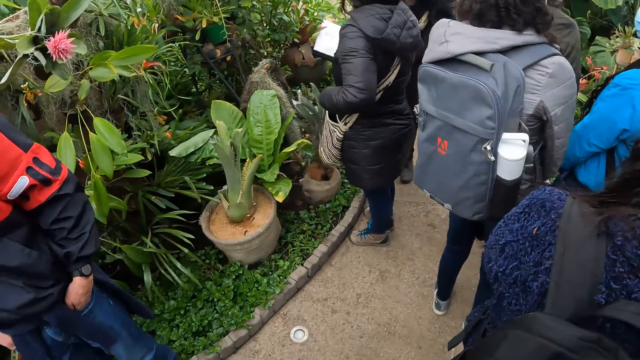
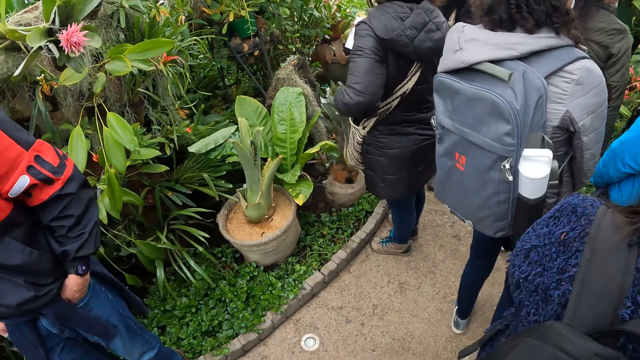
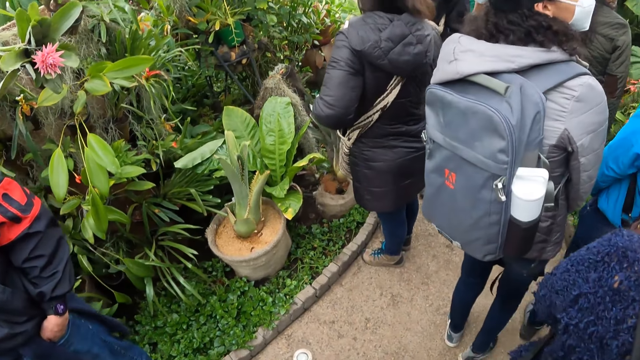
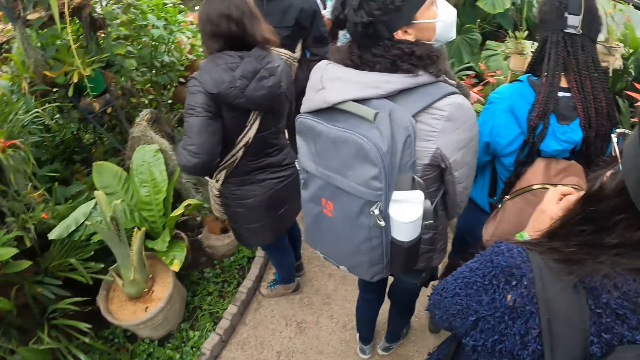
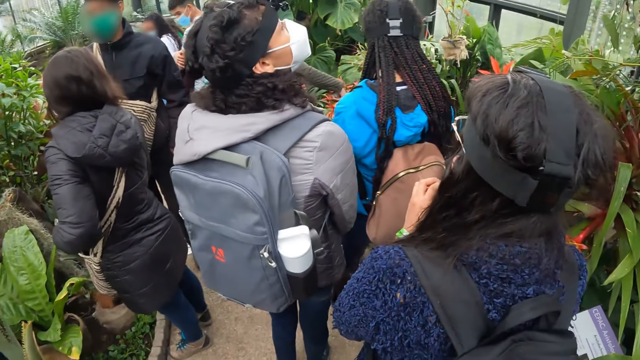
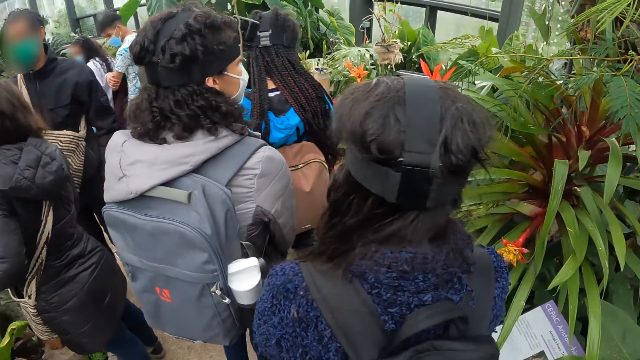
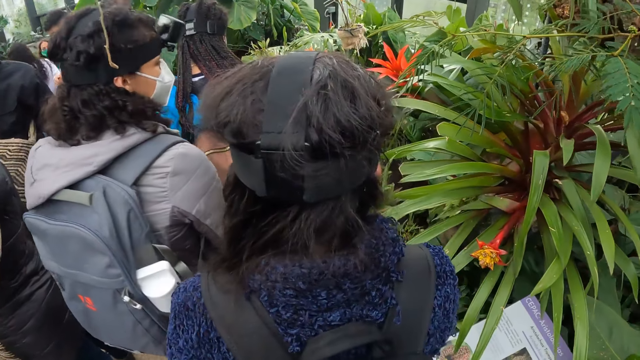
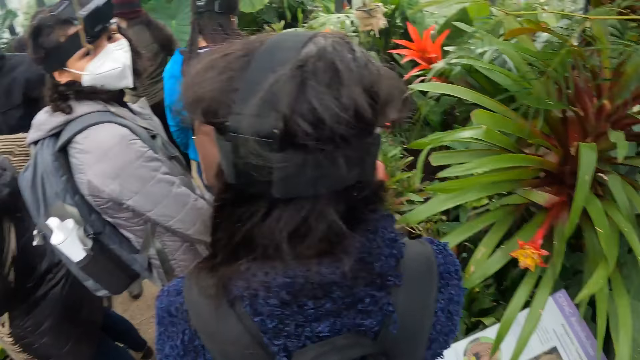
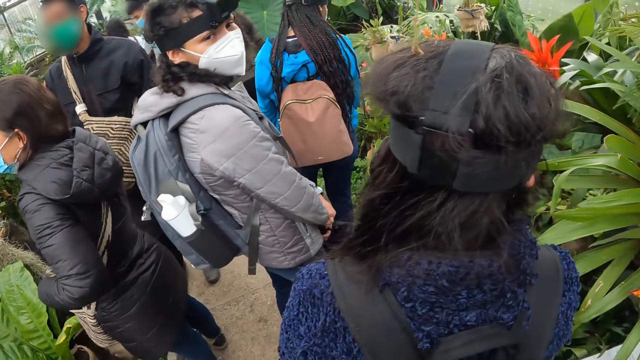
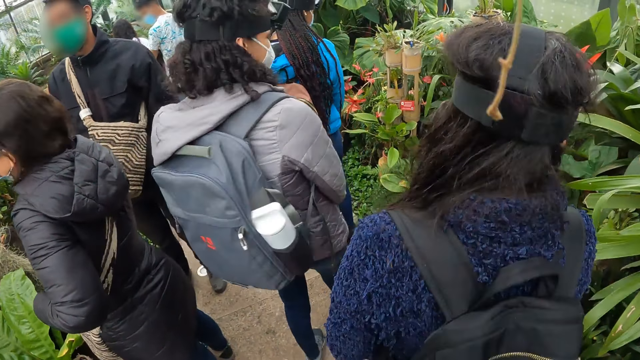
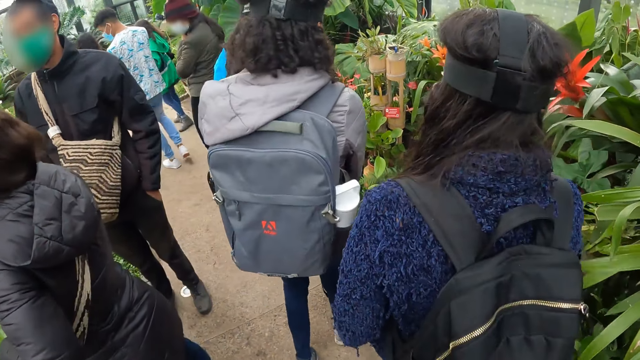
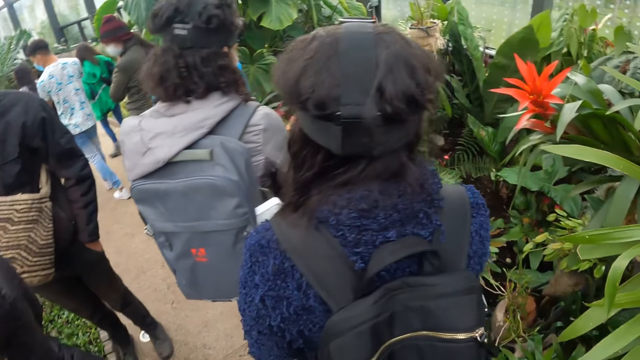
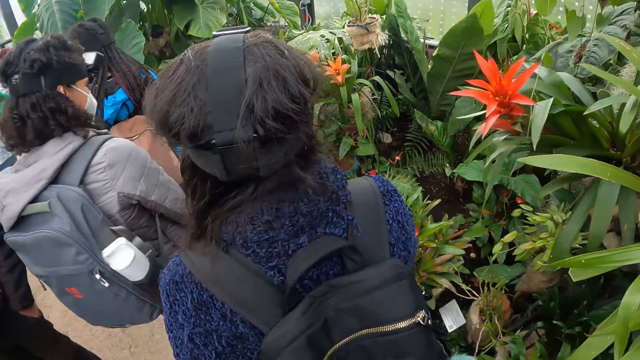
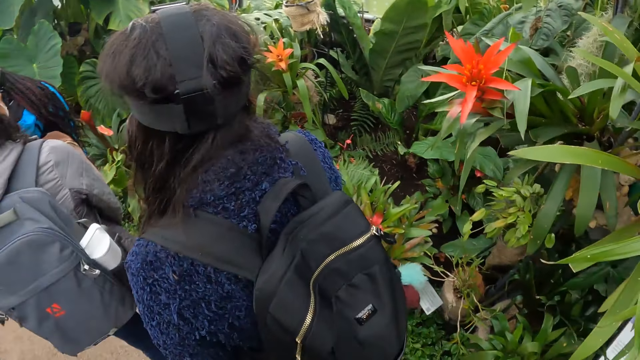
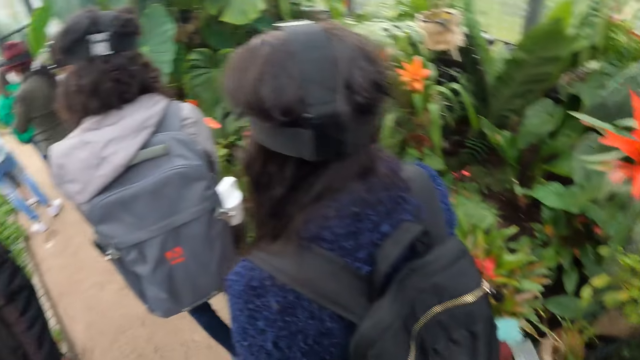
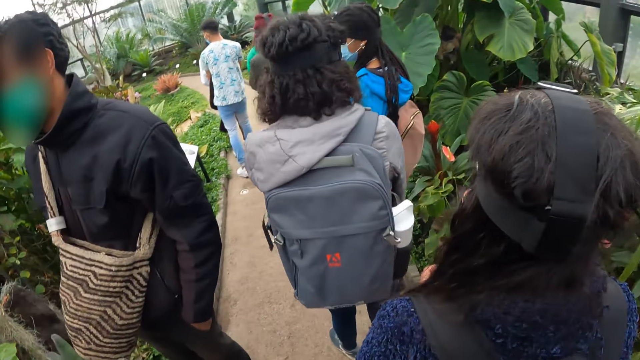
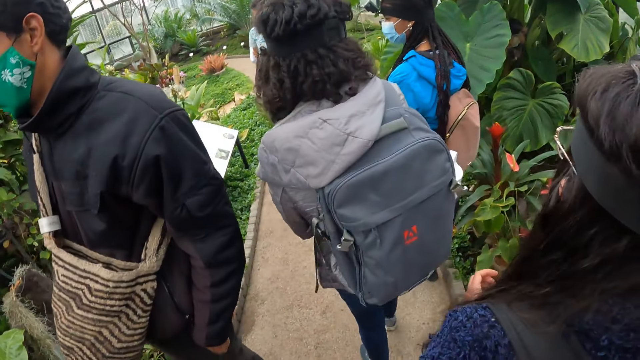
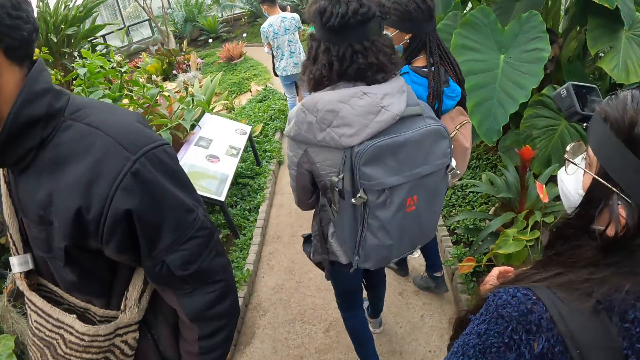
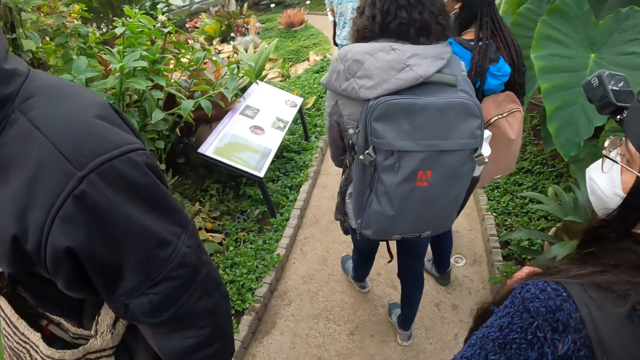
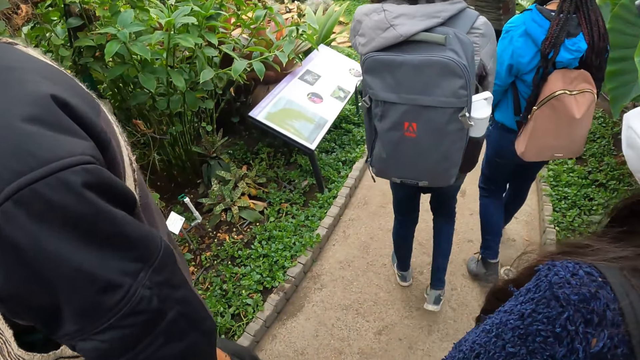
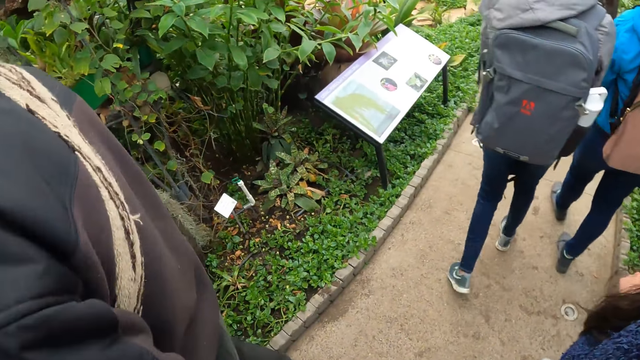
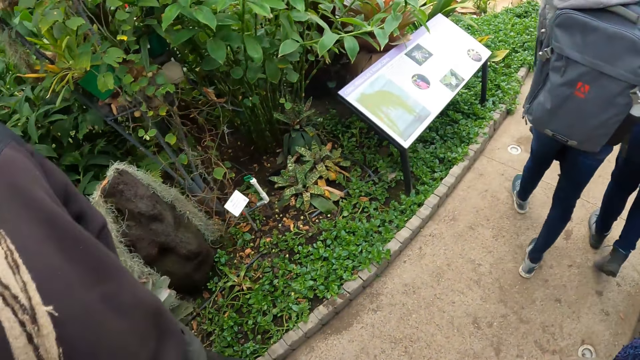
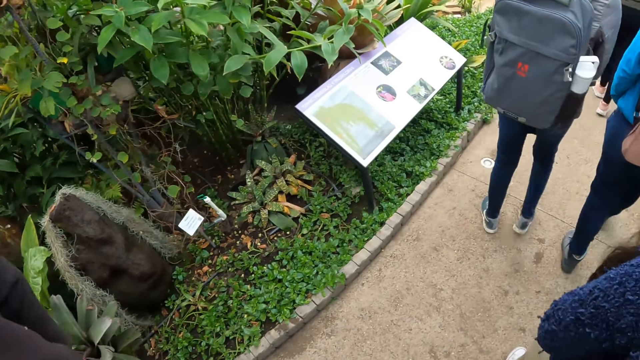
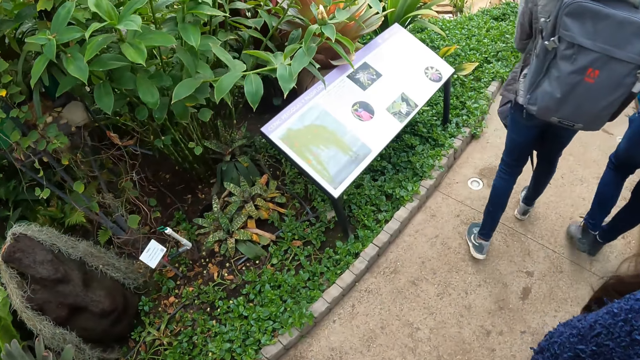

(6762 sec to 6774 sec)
The camera wearer looks around the field. They walk on the pathway.

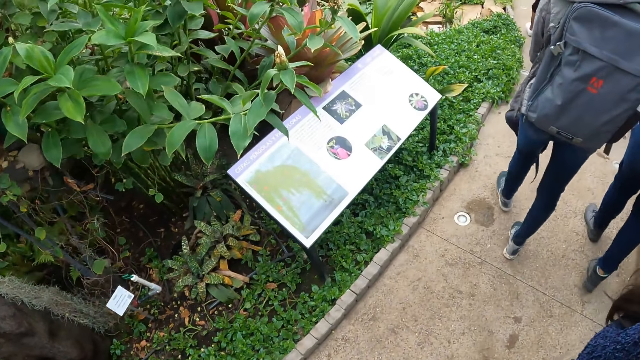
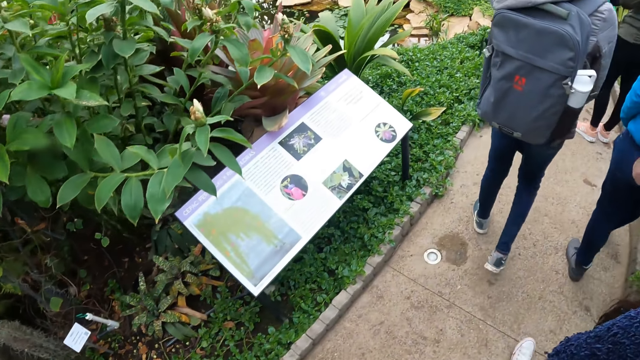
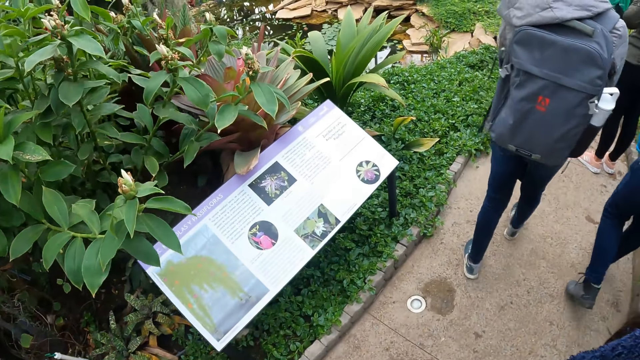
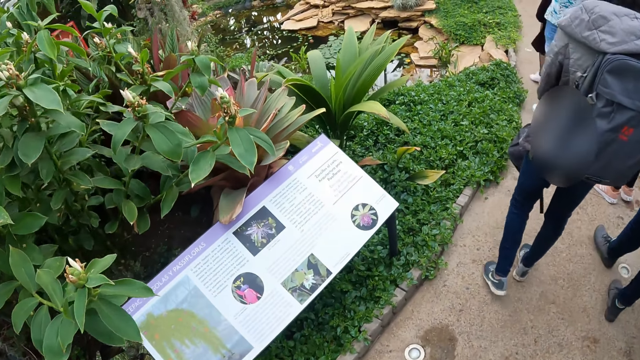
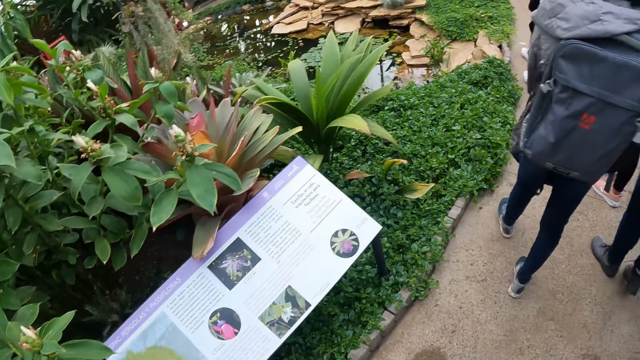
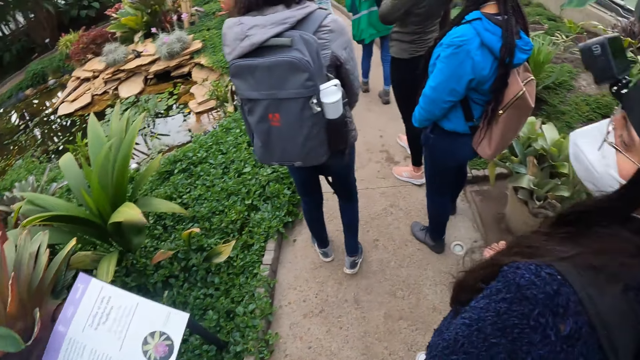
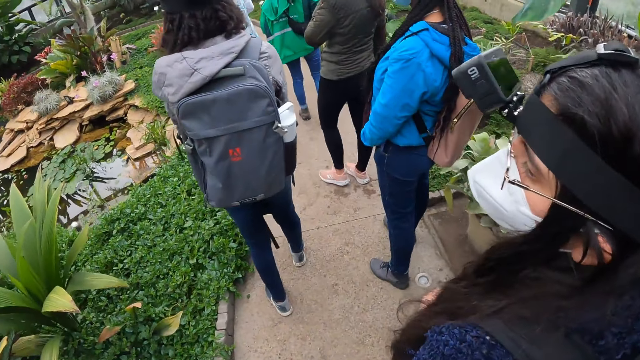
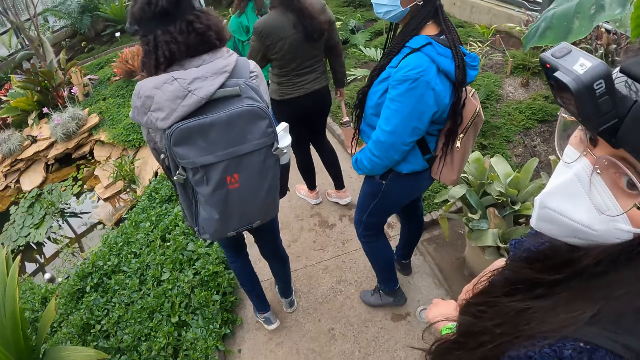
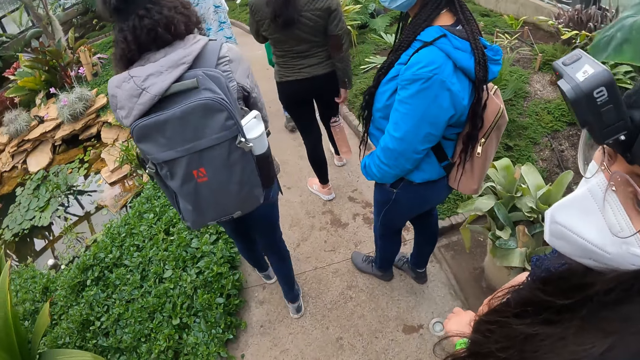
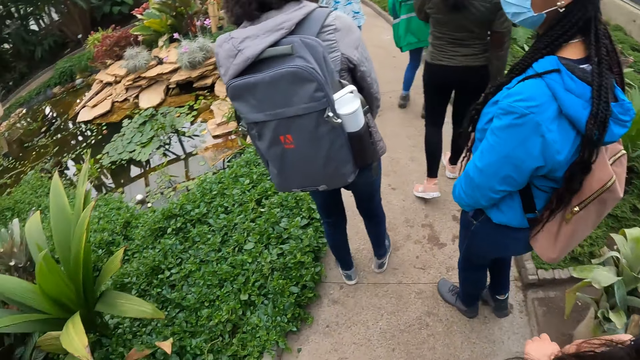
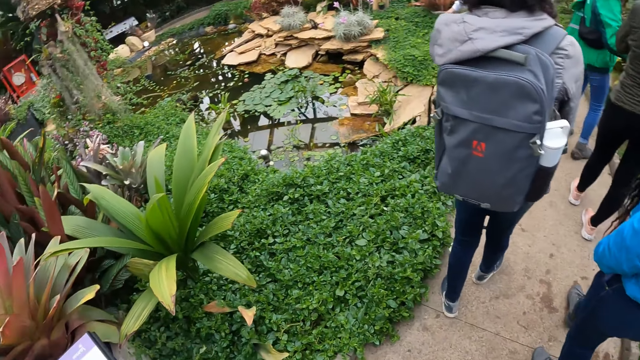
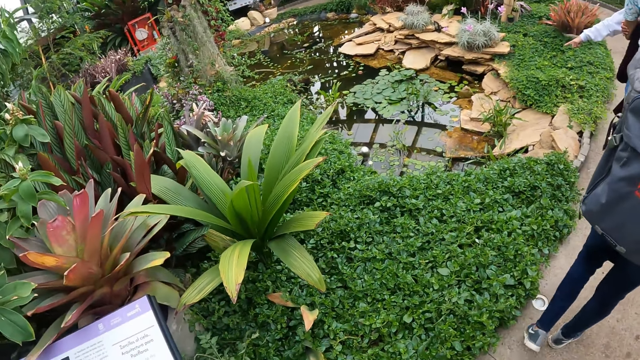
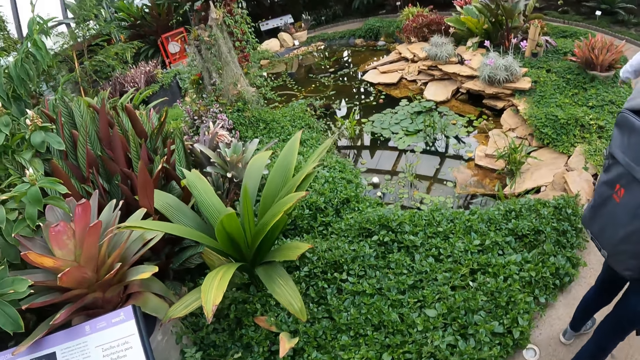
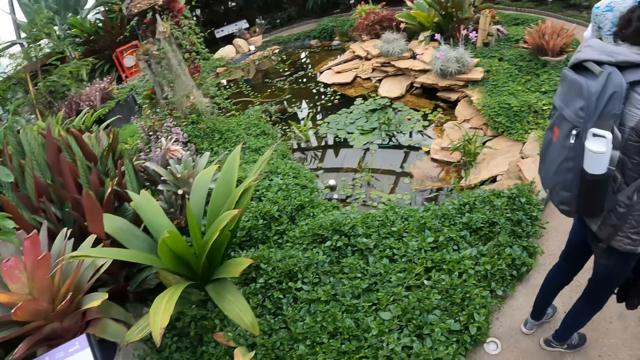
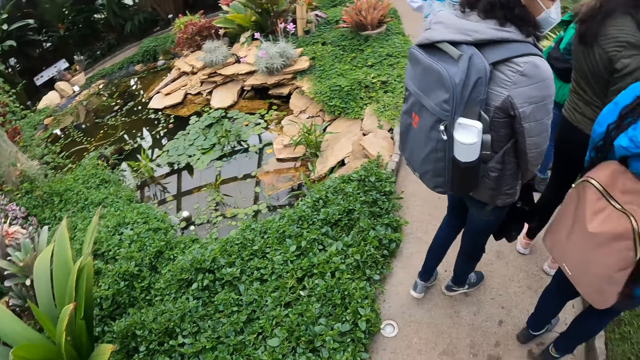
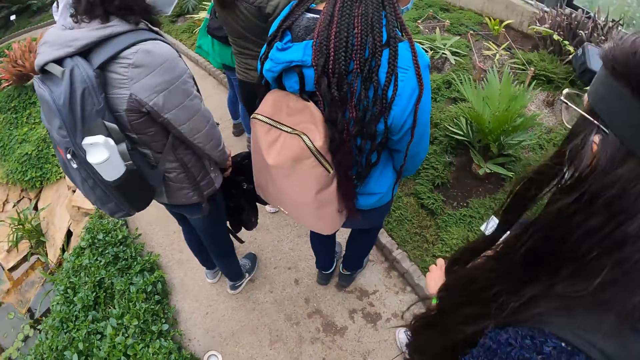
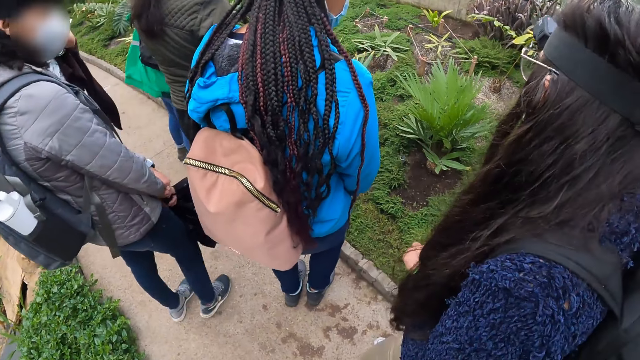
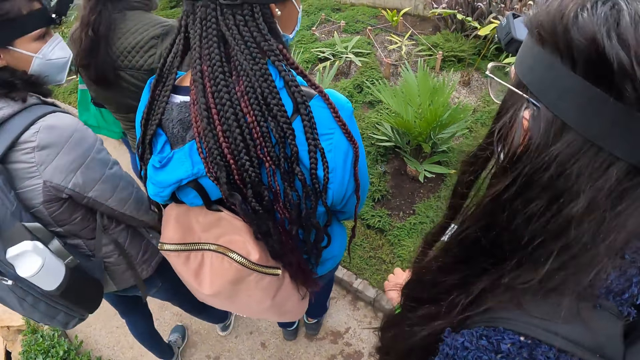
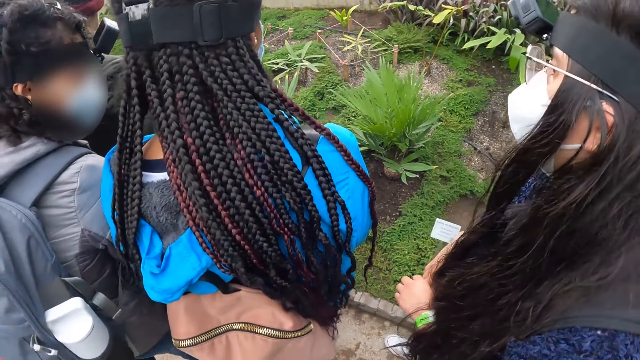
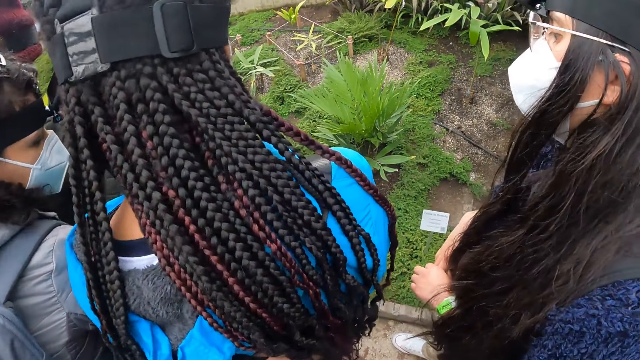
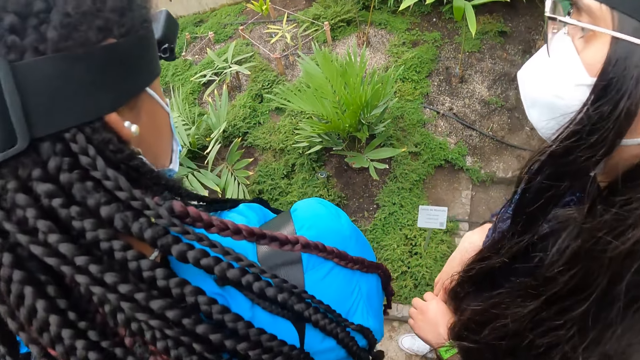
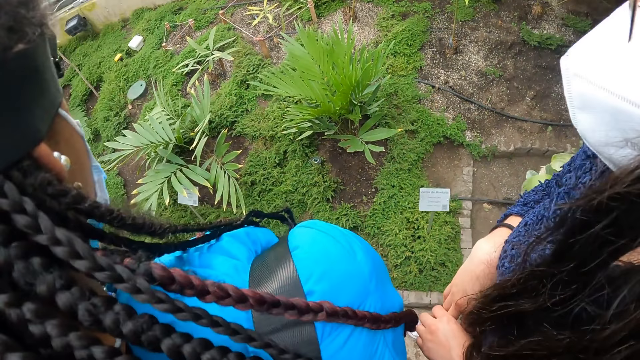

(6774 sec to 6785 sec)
The camera wearer stares around the garden.
